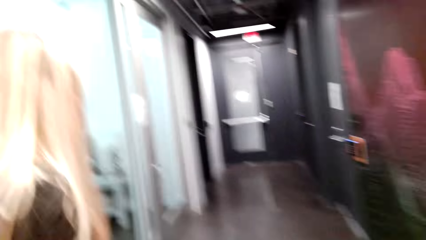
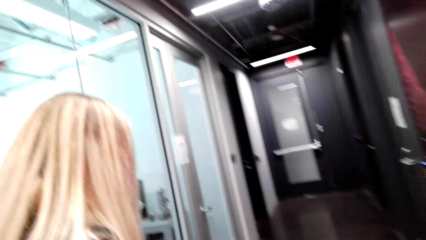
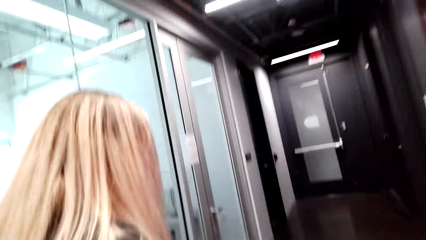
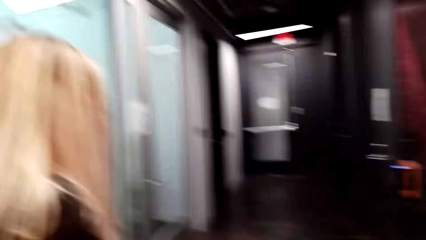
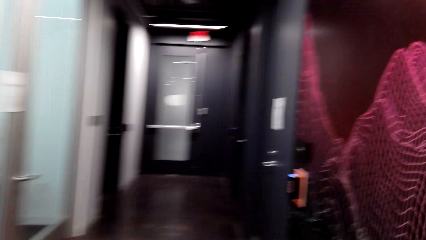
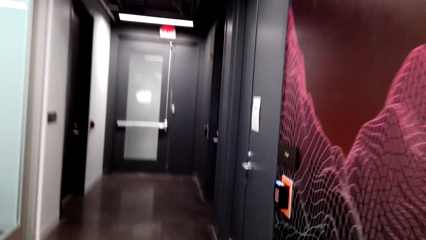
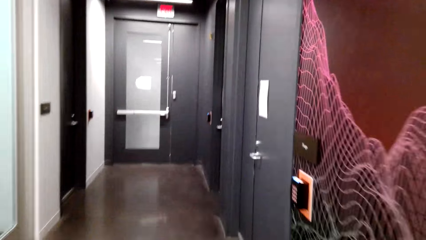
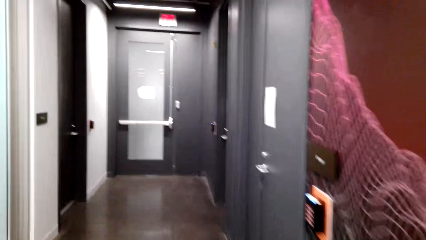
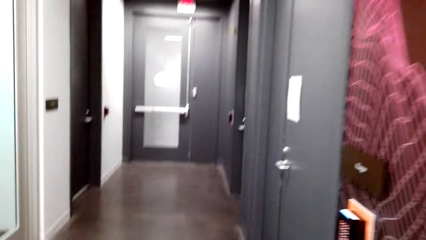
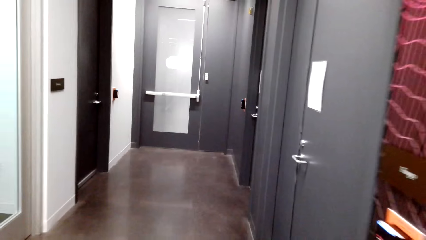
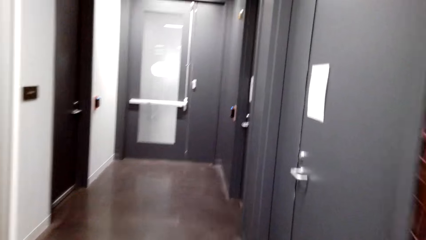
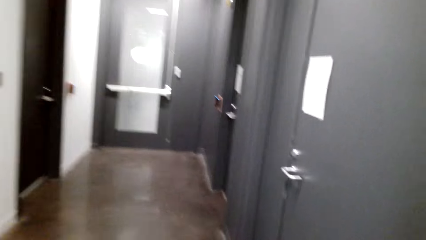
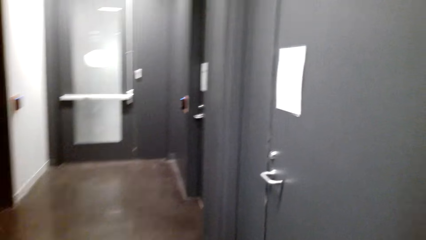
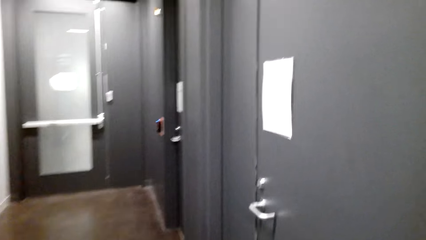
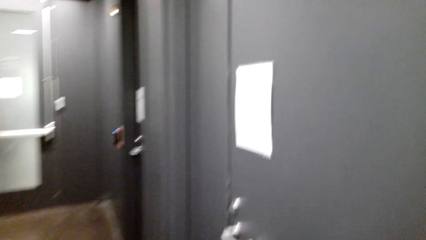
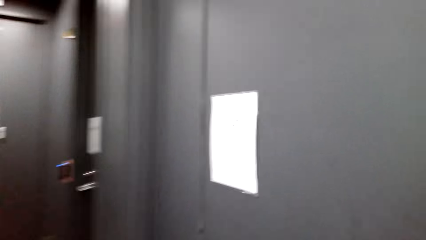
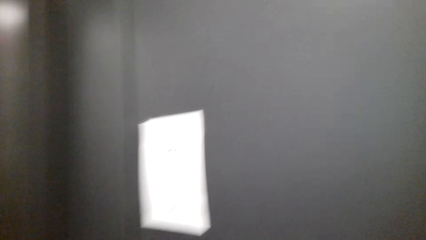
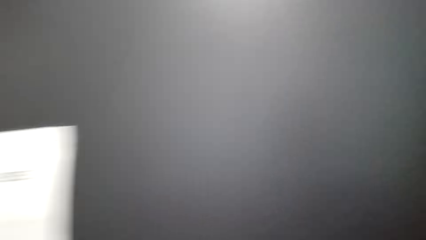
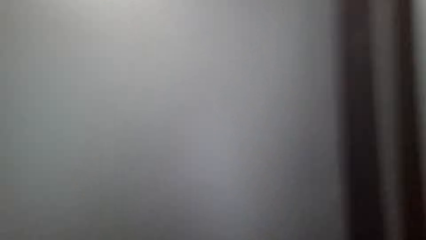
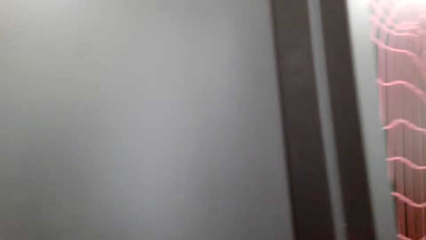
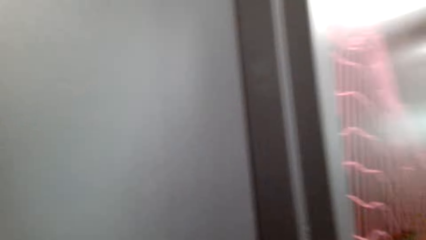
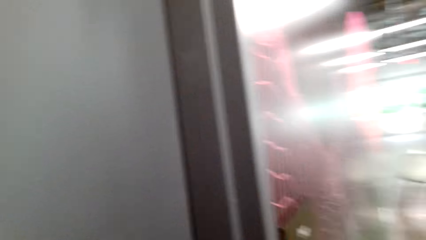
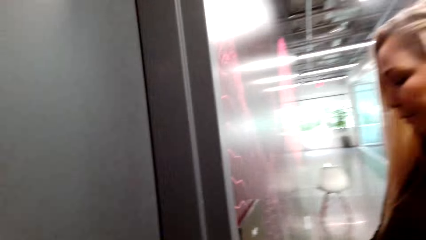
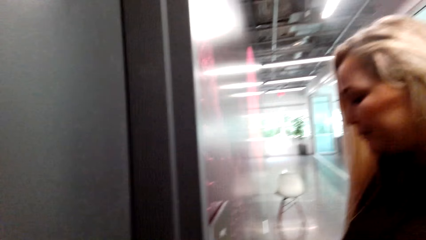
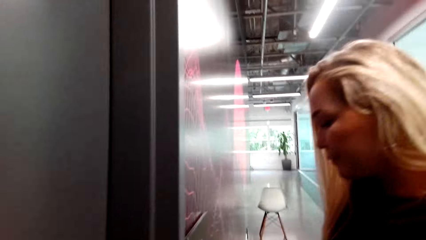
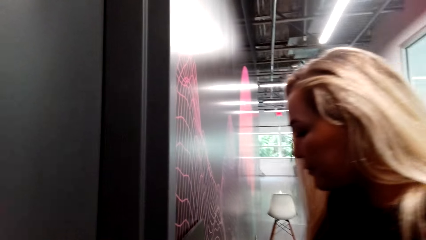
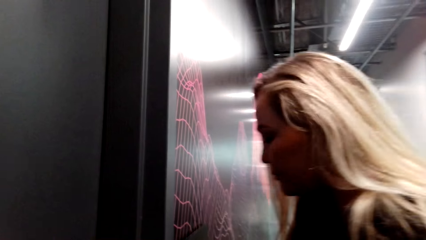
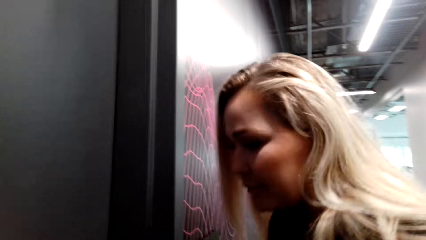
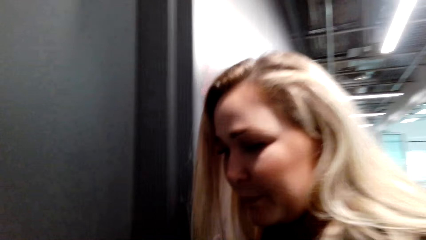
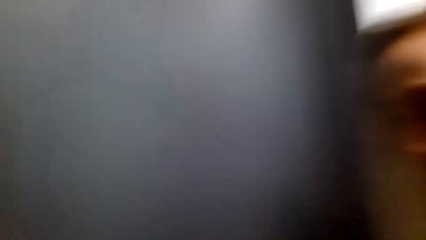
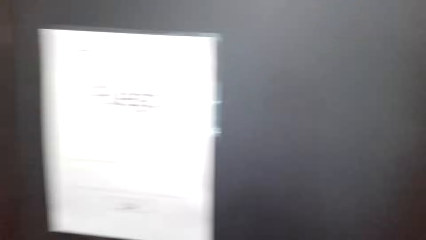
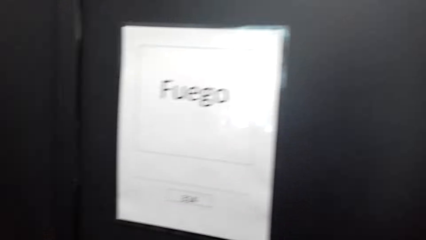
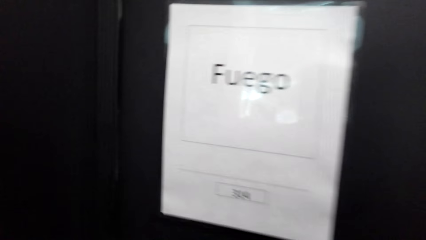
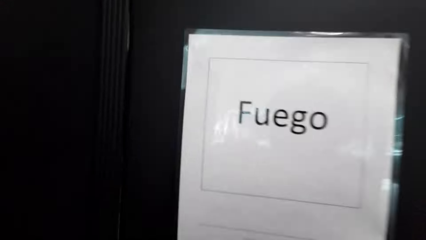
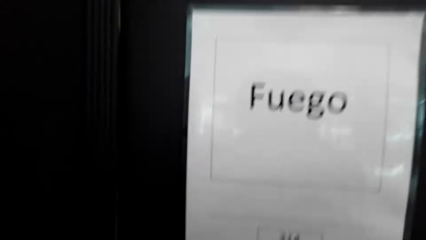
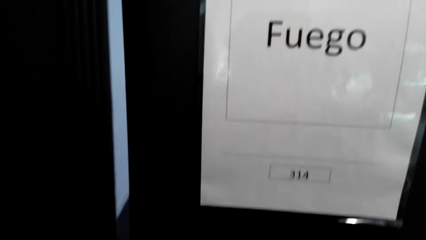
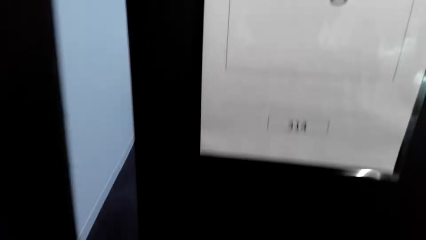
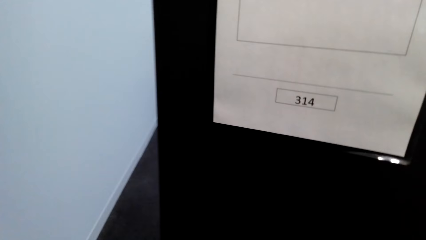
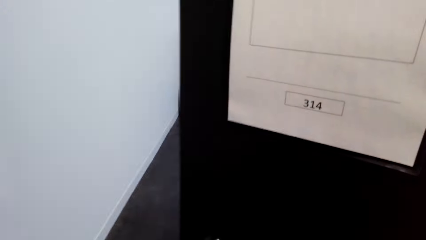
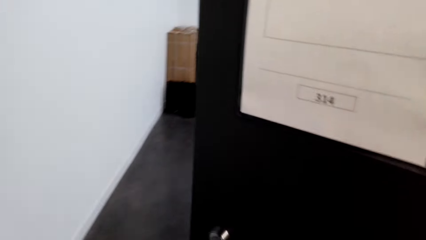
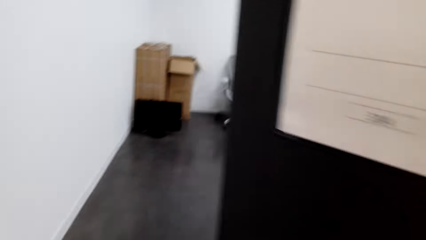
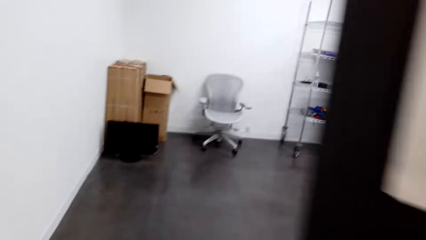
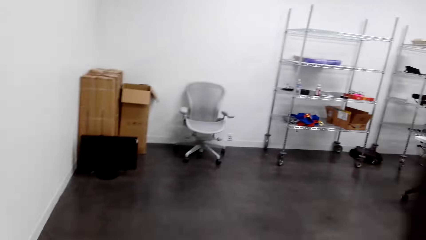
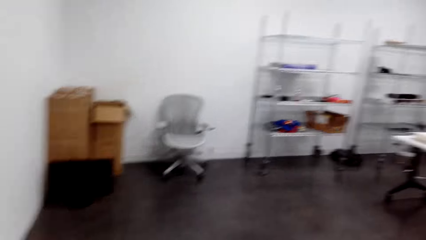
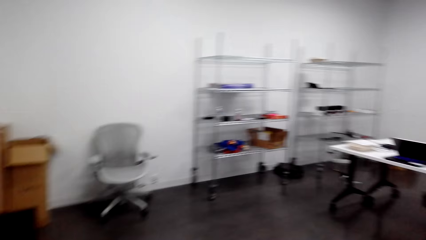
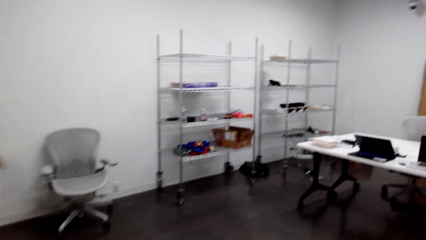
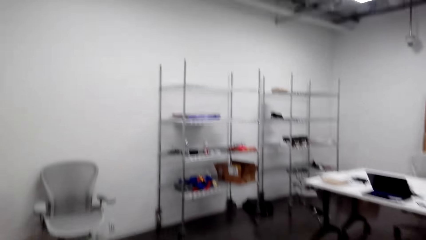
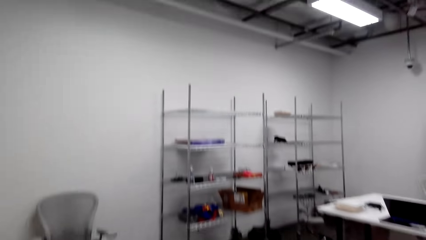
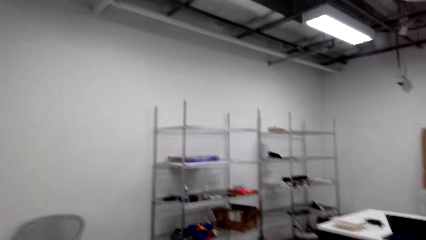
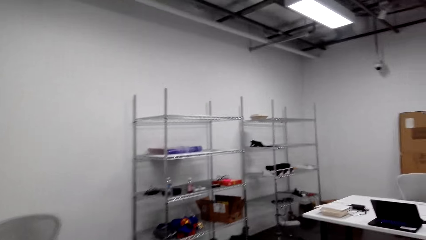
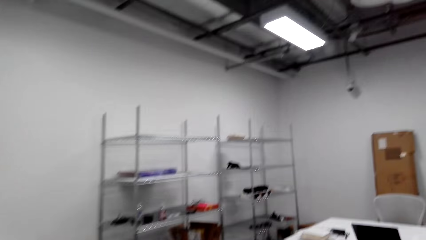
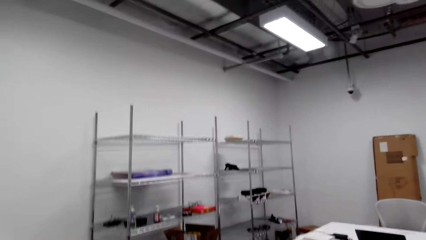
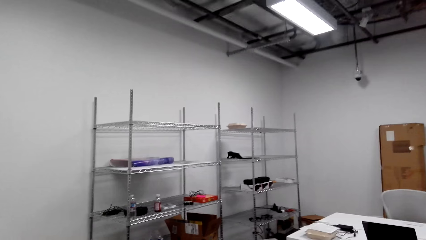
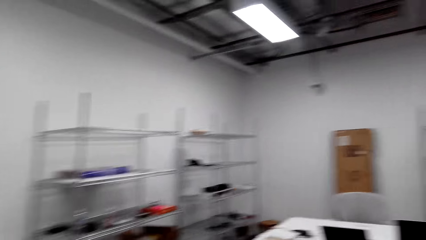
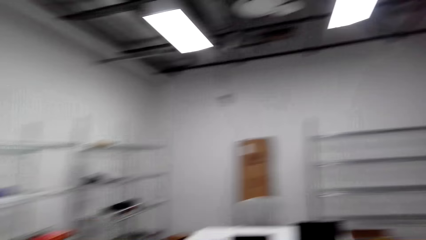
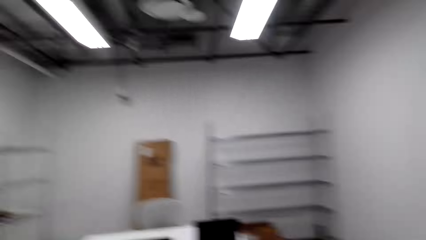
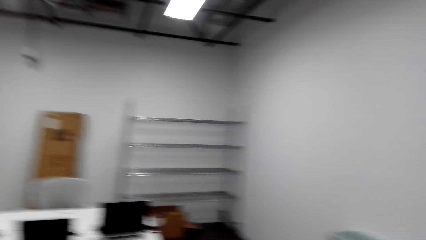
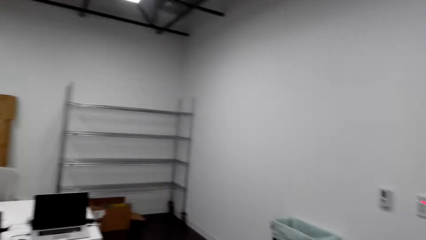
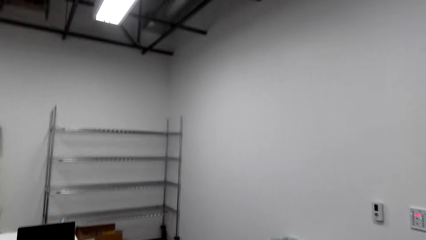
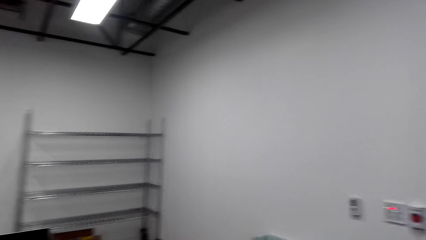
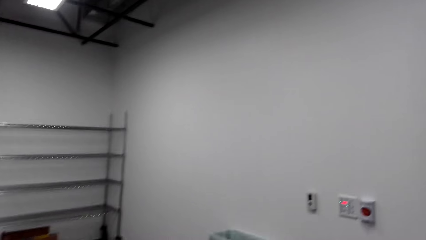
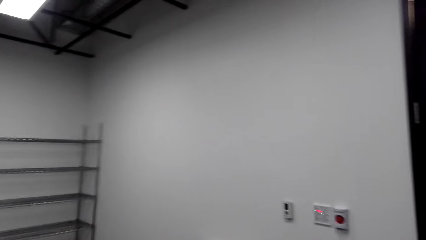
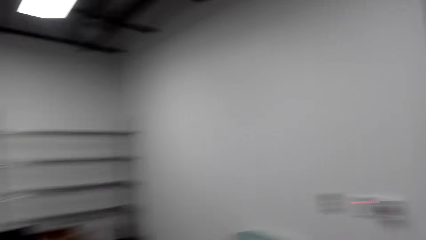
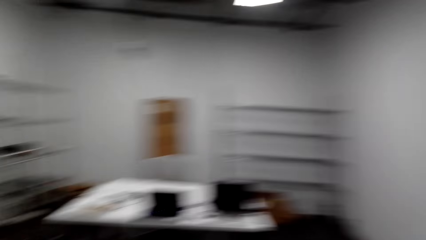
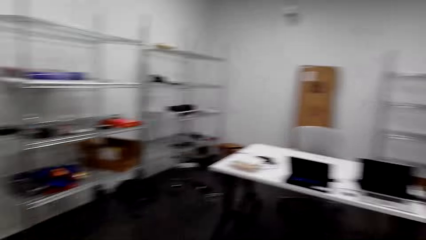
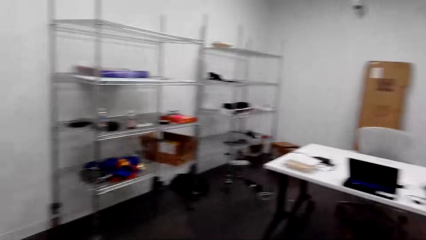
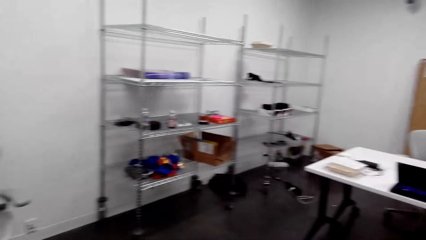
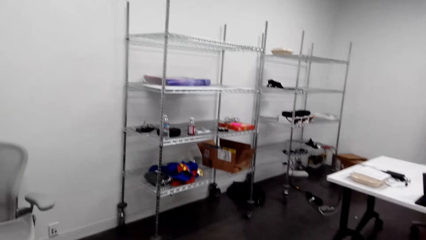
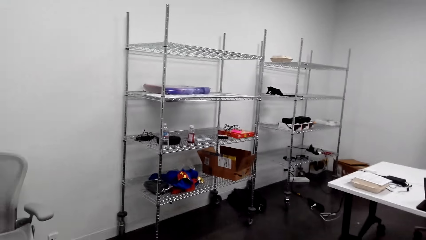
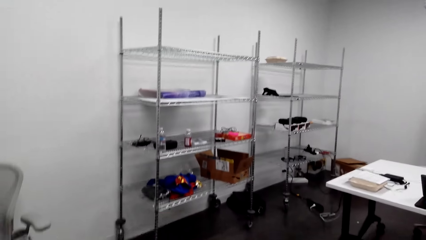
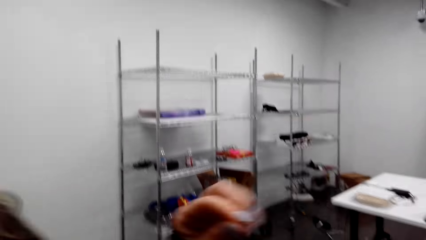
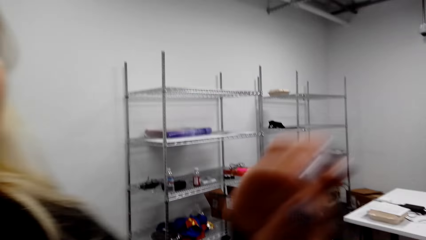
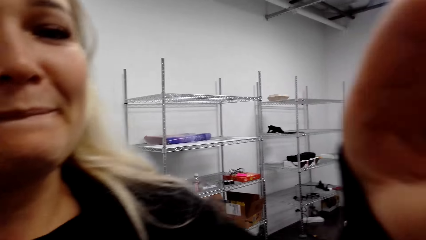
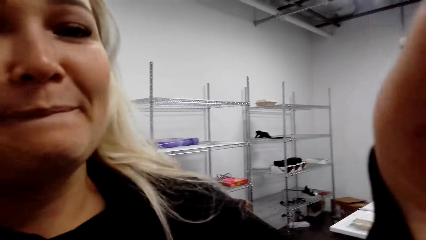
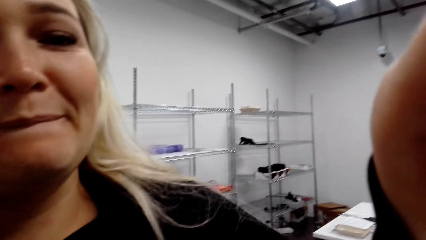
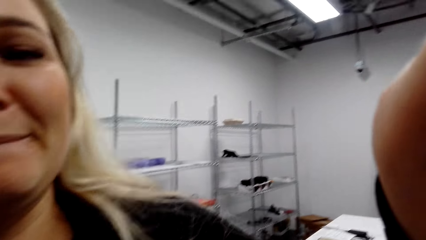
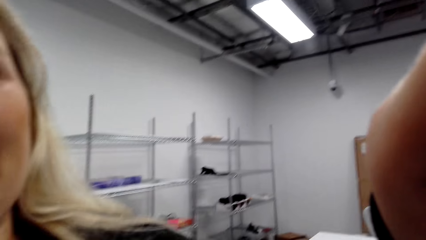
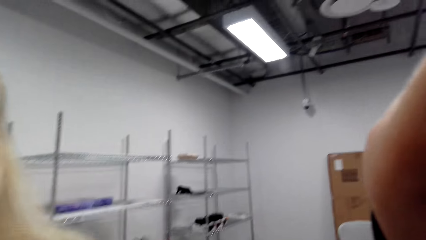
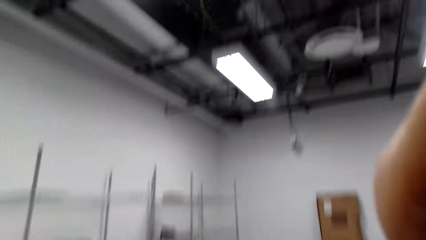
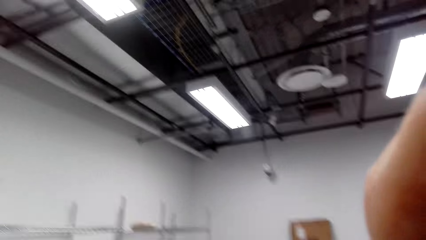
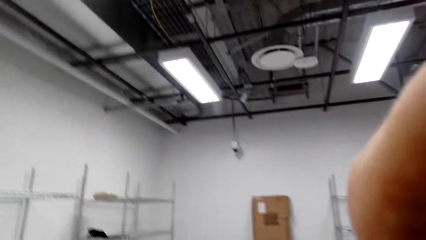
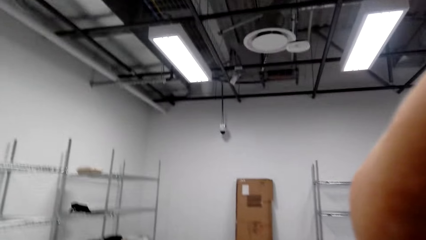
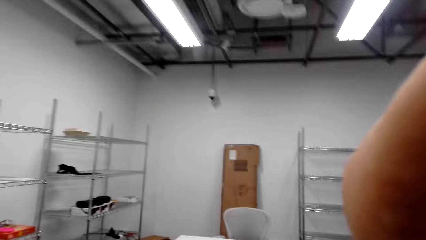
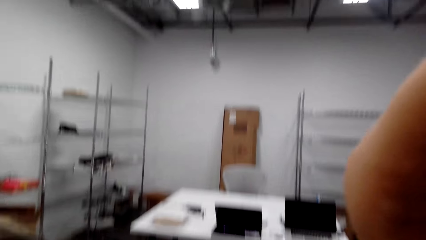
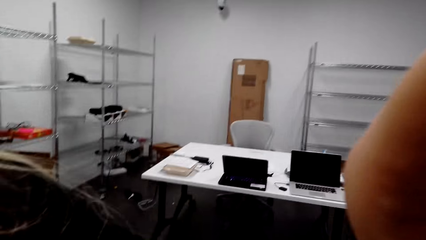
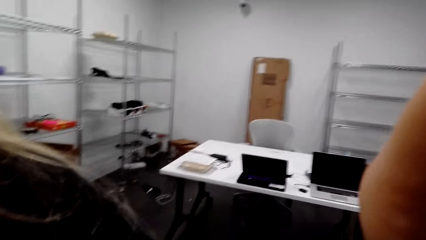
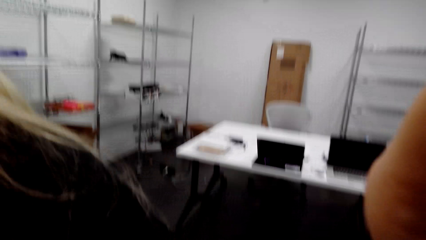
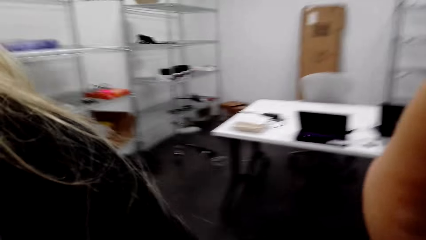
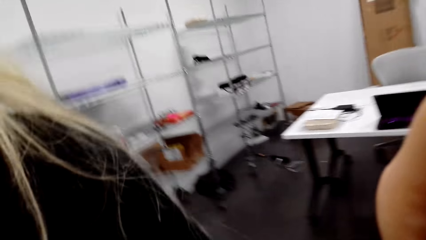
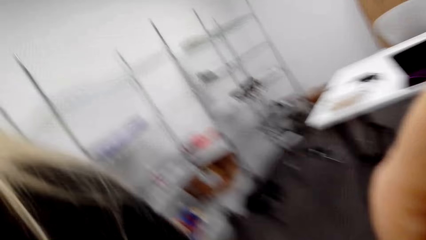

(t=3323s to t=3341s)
The camera wearer converses with a woman. They walk around the office. They converse with the woman. The woman stands at the door and opens the door. The camera wearer opens the door. They walk around the office. The woman touches something and holds the camera.
